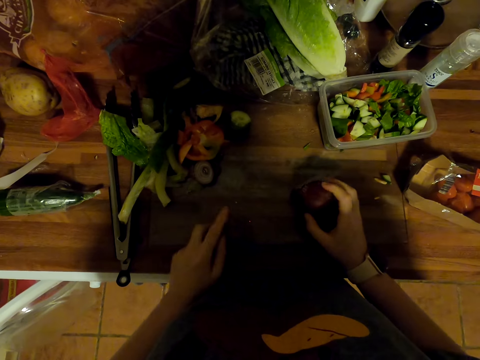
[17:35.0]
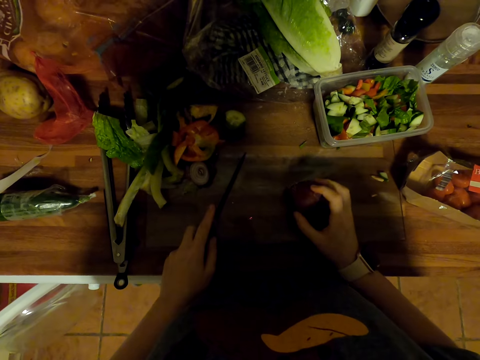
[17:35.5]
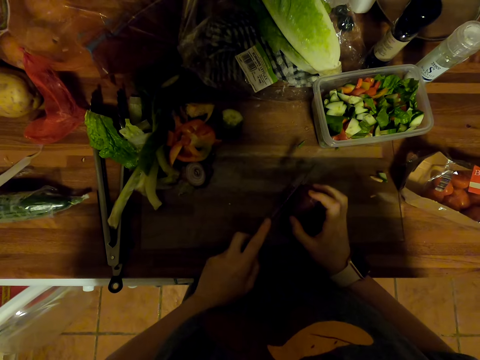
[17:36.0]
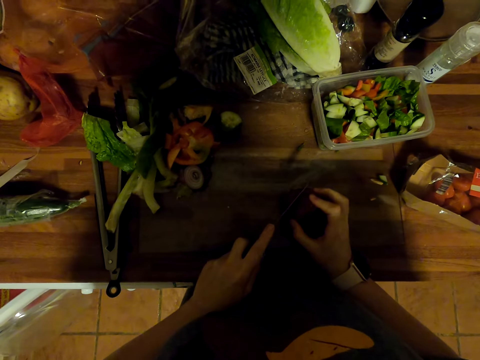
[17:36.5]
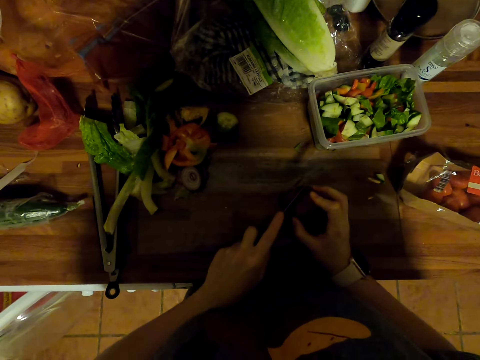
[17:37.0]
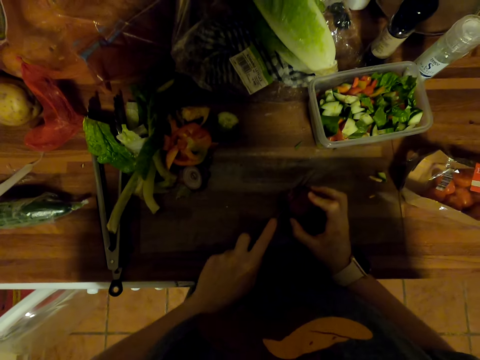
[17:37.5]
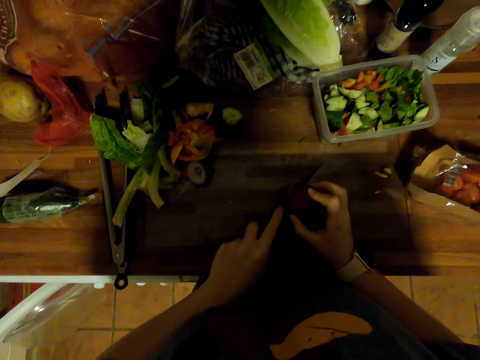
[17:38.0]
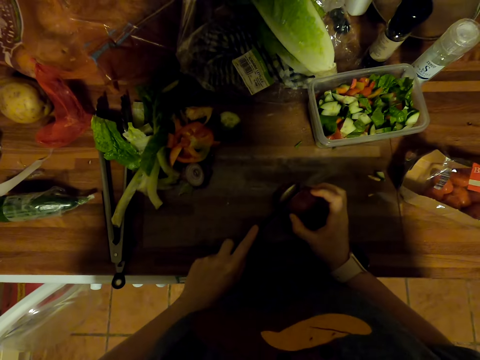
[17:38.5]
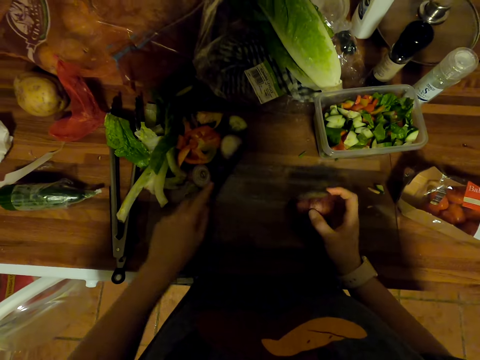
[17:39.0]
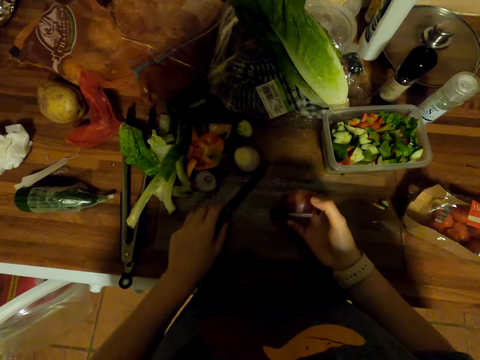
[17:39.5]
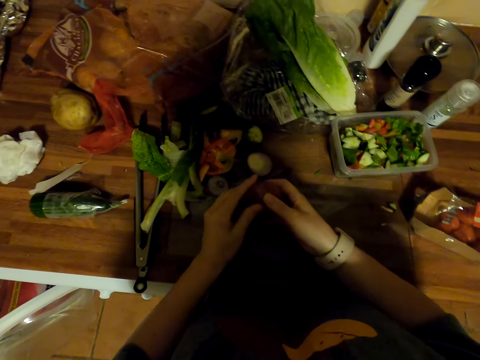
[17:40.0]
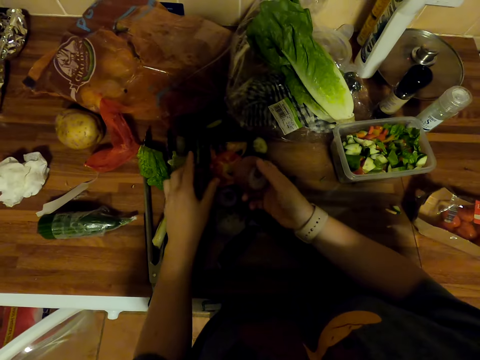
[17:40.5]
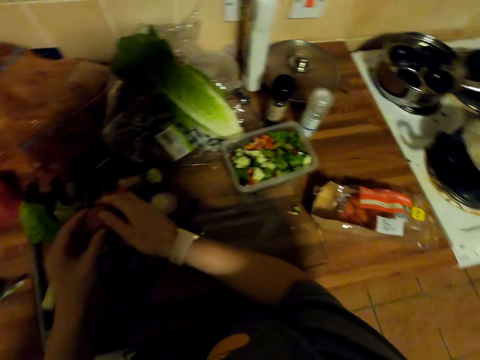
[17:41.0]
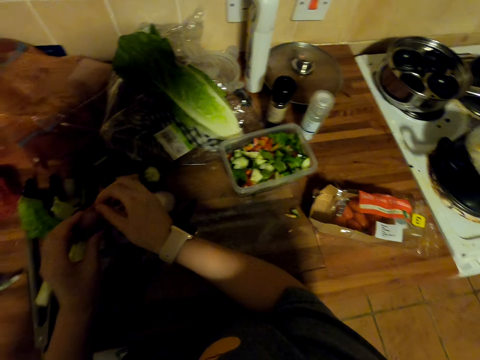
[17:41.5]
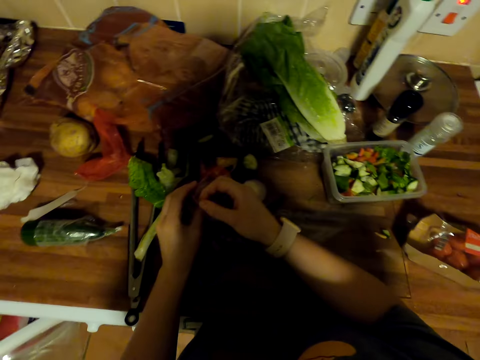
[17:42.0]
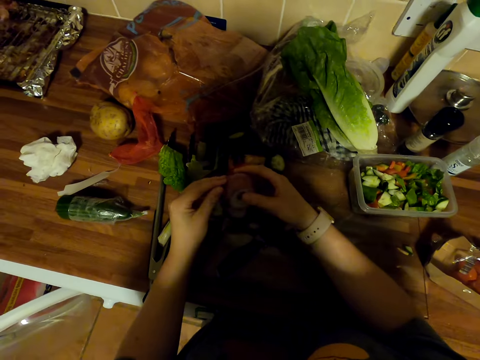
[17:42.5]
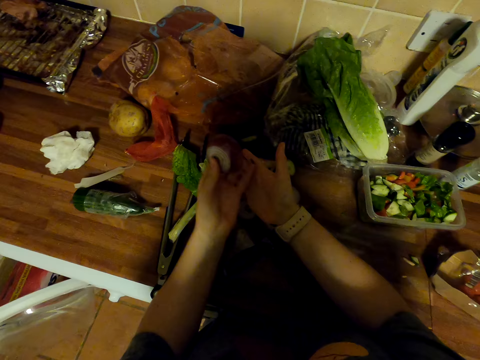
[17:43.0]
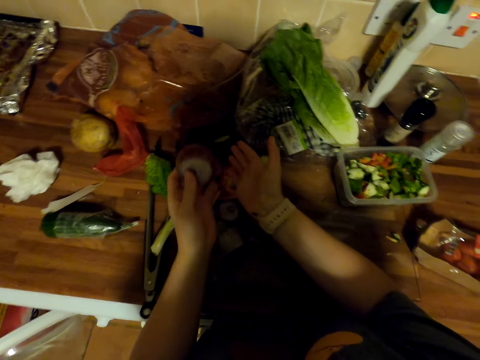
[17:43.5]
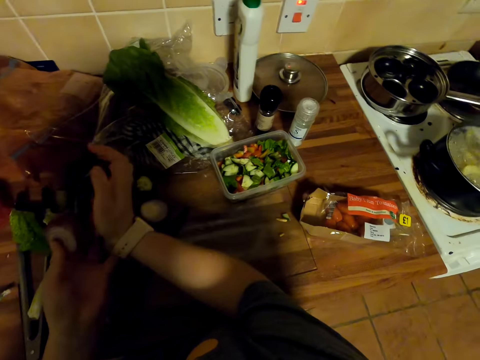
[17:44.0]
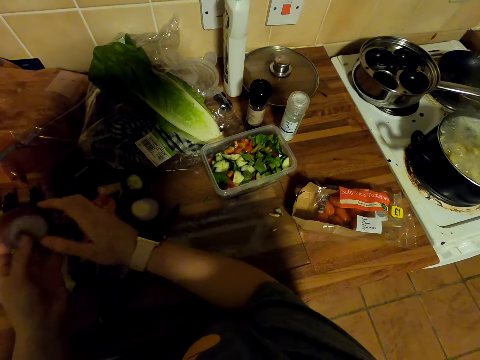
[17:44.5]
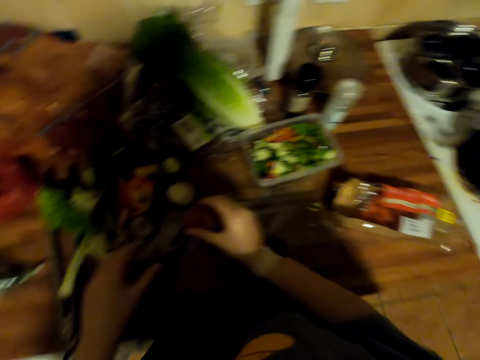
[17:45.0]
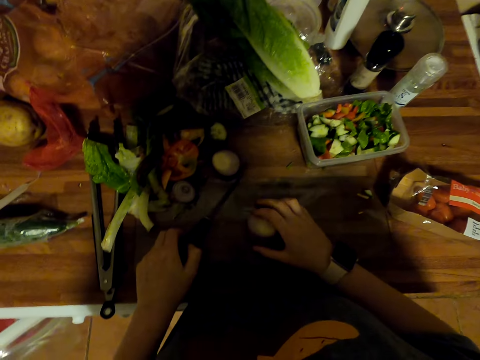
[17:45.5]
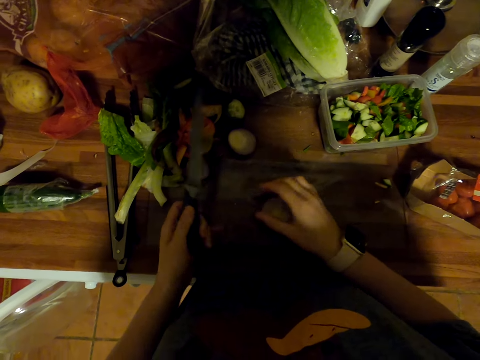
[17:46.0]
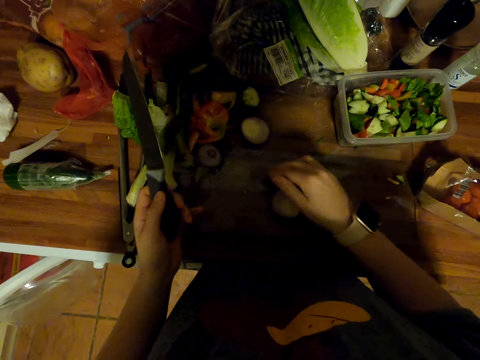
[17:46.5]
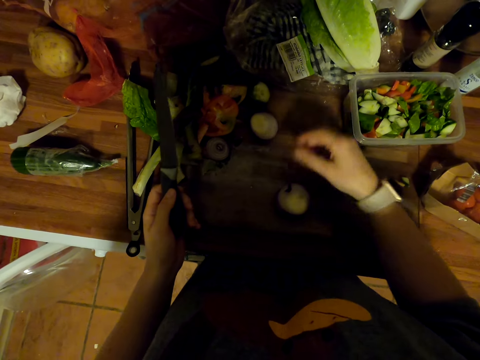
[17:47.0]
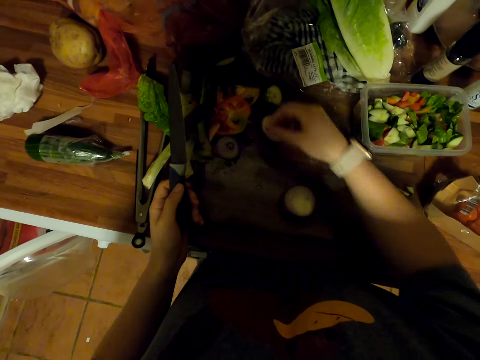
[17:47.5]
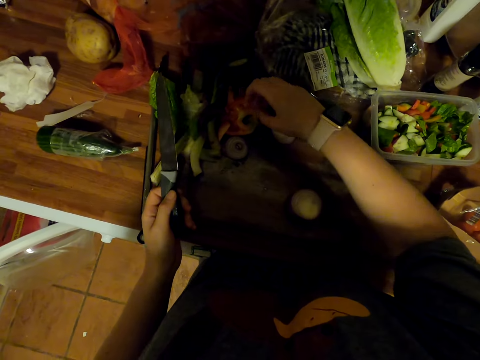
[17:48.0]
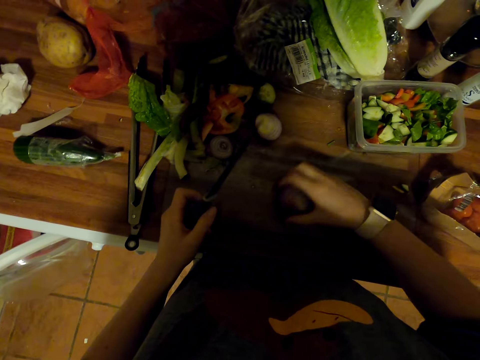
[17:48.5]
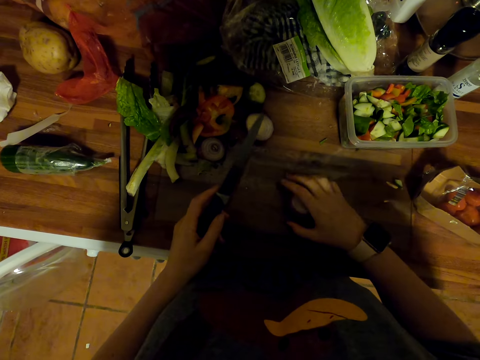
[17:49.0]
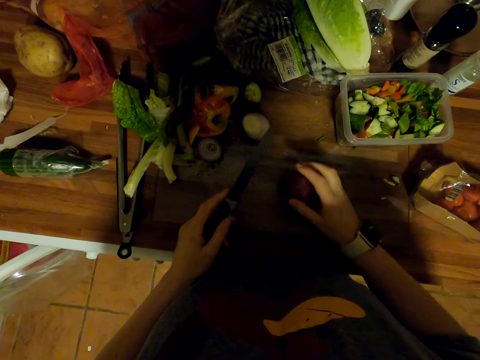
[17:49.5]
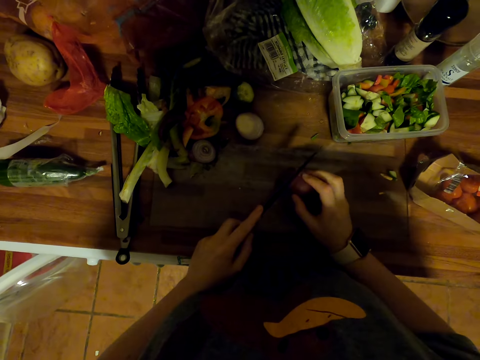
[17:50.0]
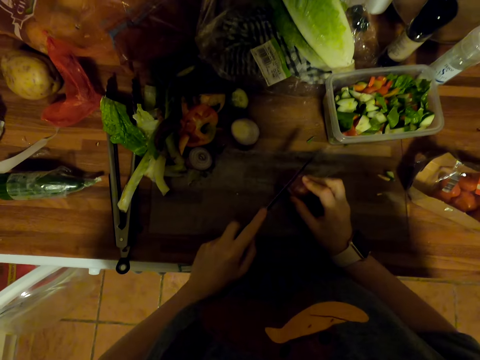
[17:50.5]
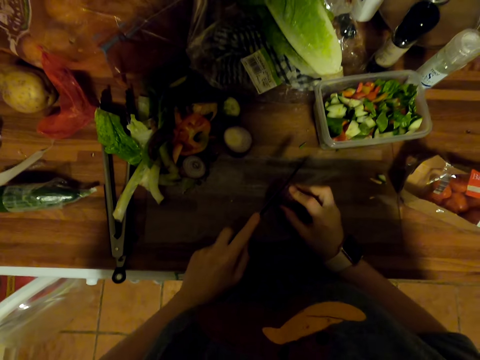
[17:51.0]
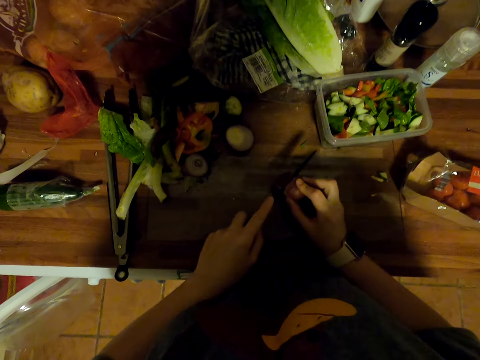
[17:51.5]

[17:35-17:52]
The camera wearer hits the chopping board with a knife. They cut an onion with the knife on the chopping board. They move the onion on the chopping board. They put the knife on the chopping board. They peel the onion. They scratch their hand. They pick the knife on the chopping board, and put the onion on the chopping board. They remove onion peel on the finger. They pick onion peel on the onion. They put the onion peel on the chopping board. They turn the onion on the chopping board. They cut the onion with the knife on the chopping board.

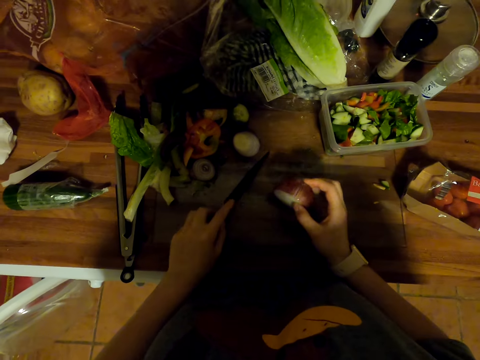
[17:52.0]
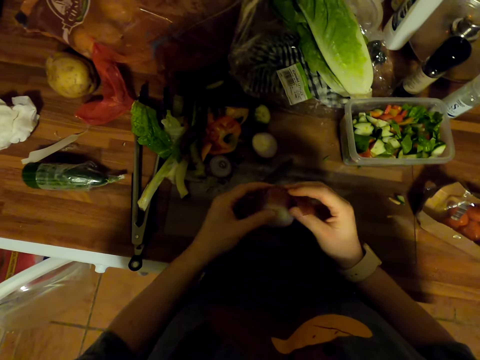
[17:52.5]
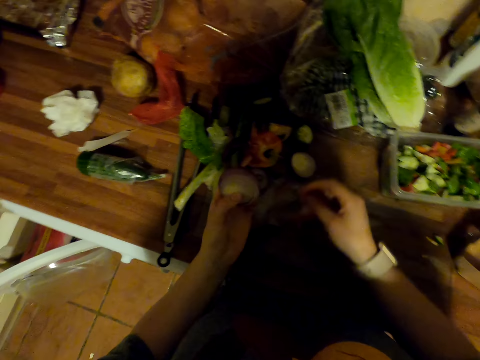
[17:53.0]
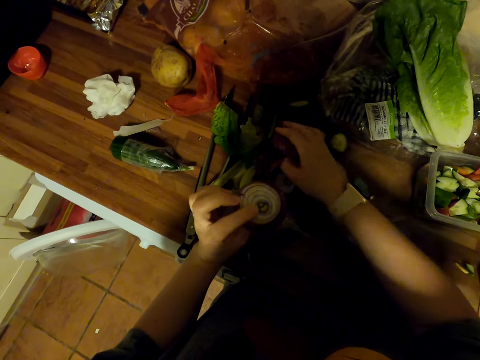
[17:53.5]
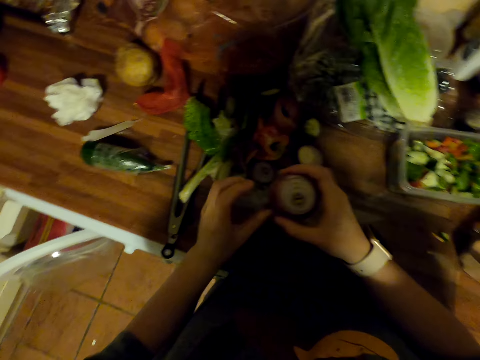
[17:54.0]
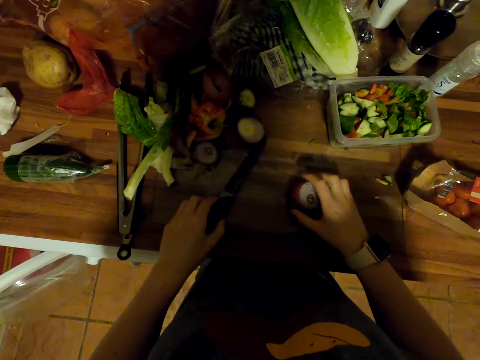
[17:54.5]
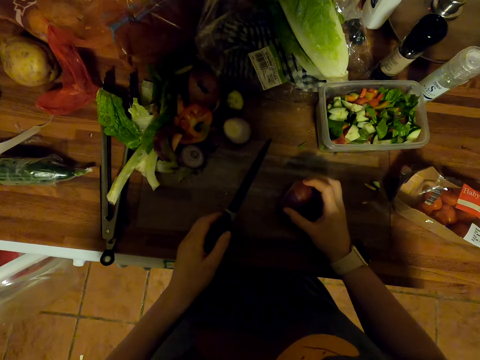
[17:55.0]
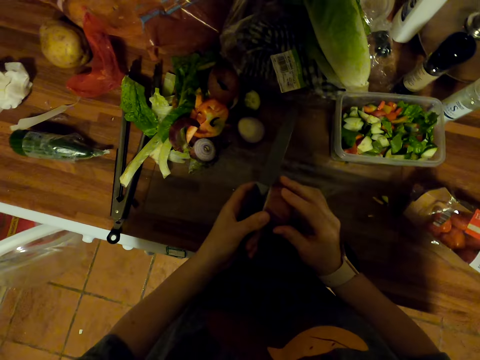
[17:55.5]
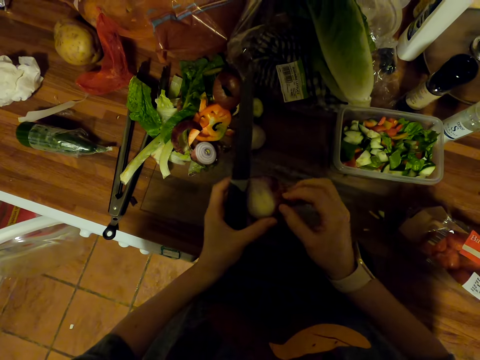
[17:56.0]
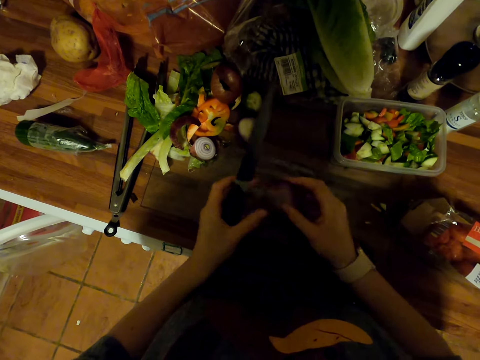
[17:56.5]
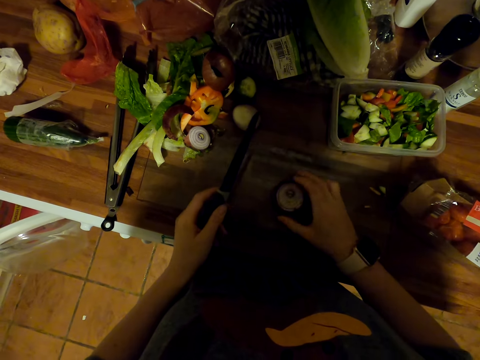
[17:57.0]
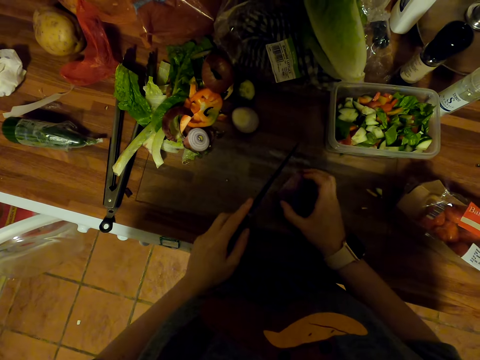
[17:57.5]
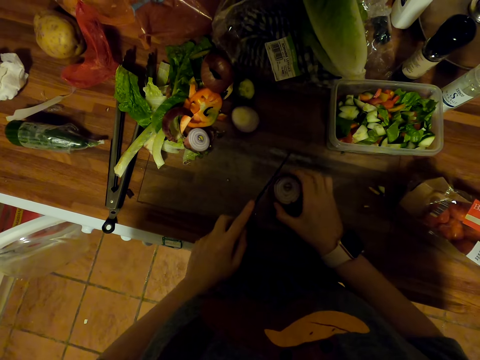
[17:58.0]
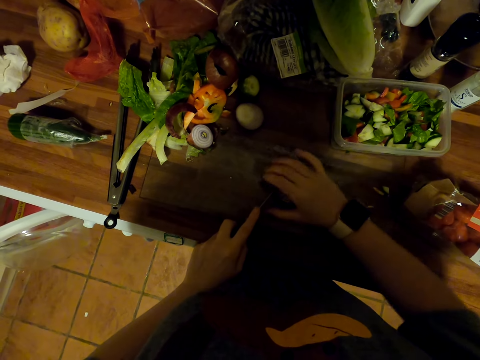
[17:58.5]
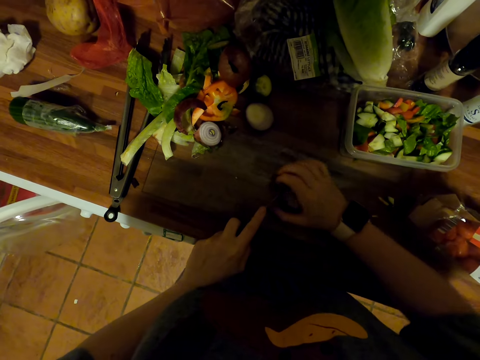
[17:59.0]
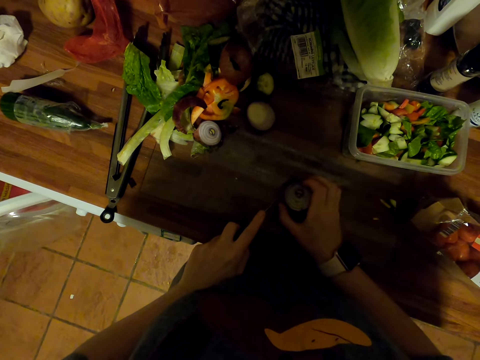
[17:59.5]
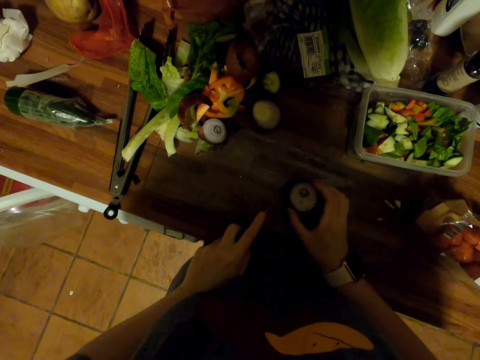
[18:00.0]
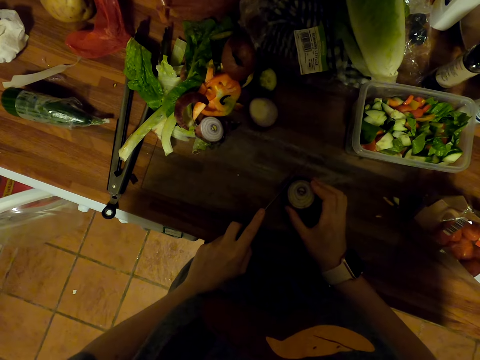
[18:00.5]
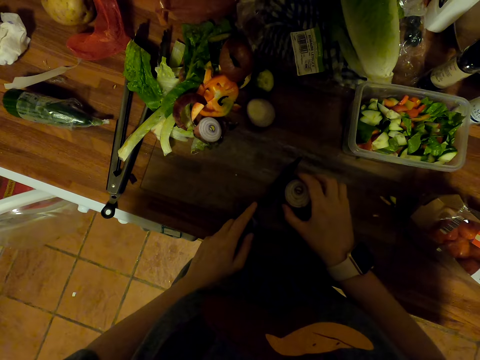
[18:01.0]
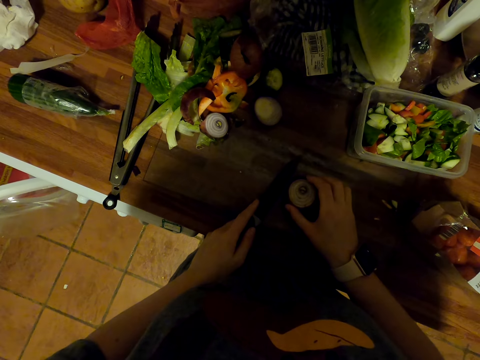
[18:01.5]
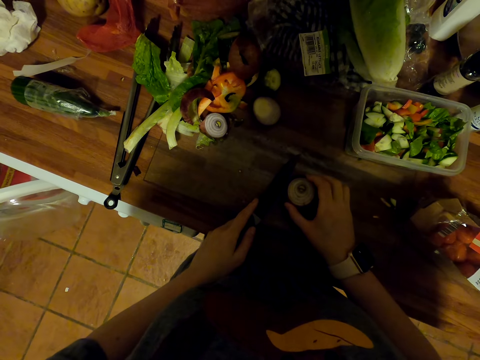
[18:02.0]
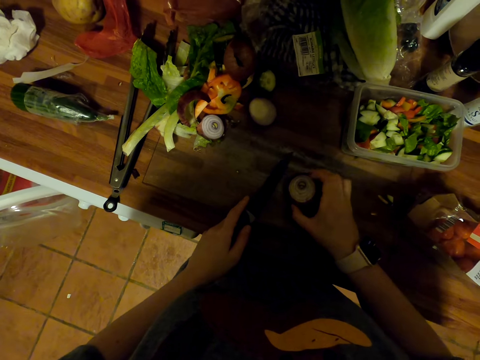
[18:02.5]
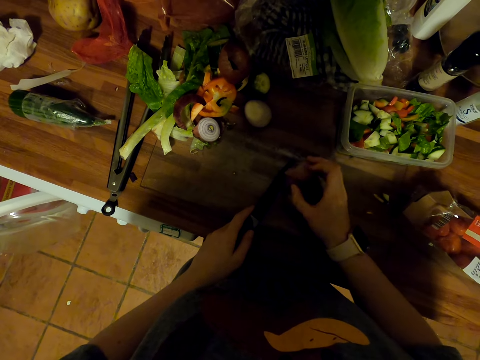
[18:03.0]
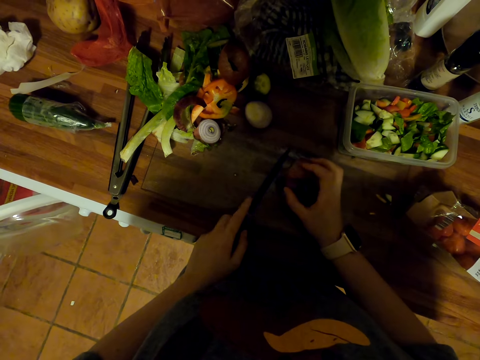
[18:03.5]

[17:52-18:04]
The camera wearer puts a knife on the chopping board. They peel an onion. They put onion peels on the chopping board. They pick the knife on the chopping board. They put the onion on the chopping board. They pick the onion on the chopping board. They peel the onion. They turn the onion on the chopping board. They look at the onion. They hold the onion on the chopping board. They turn the onion on the chopping board.
